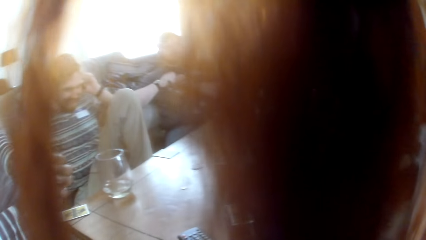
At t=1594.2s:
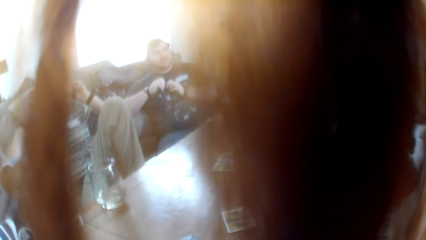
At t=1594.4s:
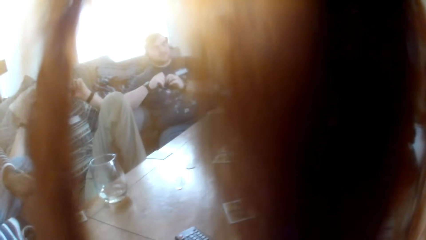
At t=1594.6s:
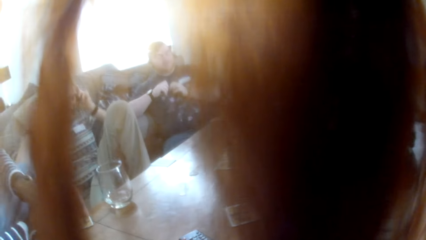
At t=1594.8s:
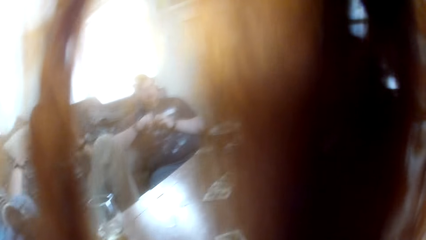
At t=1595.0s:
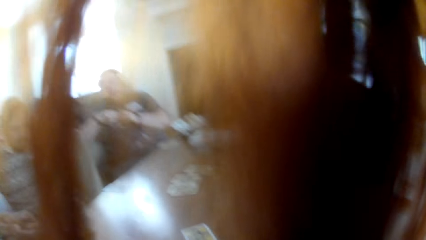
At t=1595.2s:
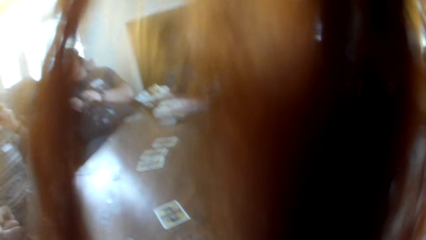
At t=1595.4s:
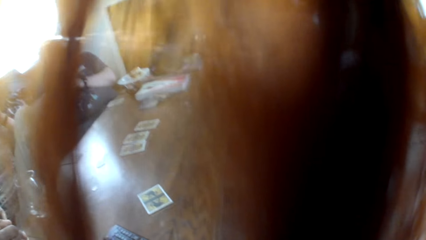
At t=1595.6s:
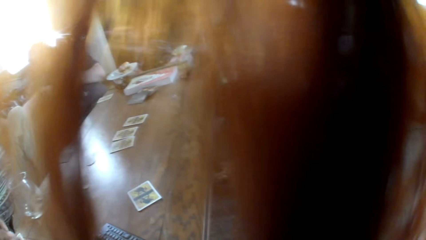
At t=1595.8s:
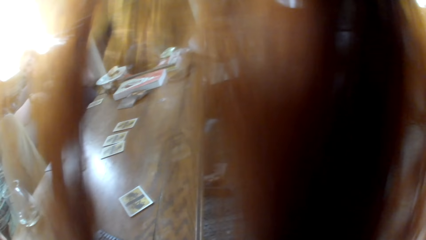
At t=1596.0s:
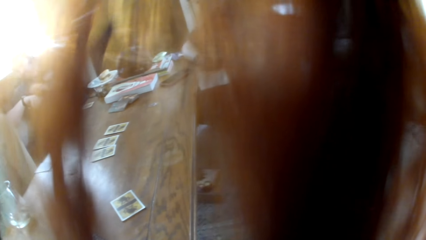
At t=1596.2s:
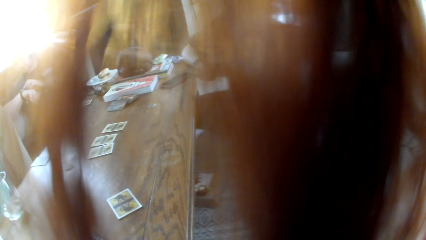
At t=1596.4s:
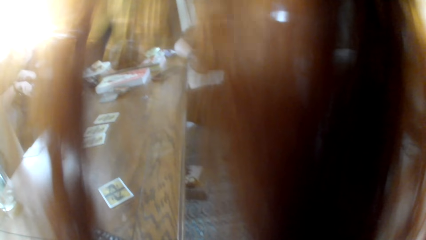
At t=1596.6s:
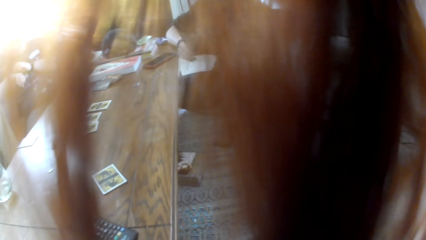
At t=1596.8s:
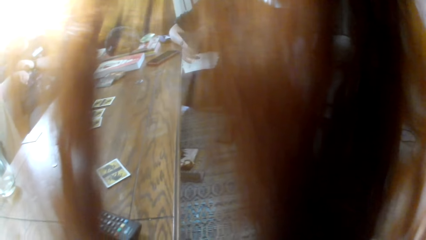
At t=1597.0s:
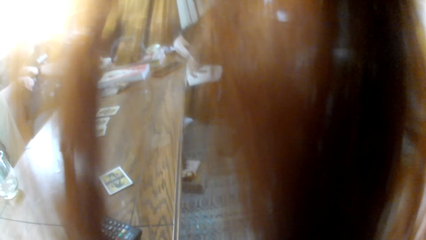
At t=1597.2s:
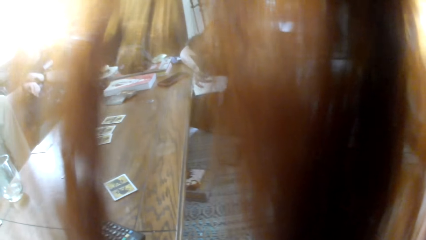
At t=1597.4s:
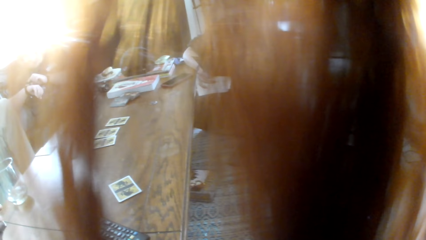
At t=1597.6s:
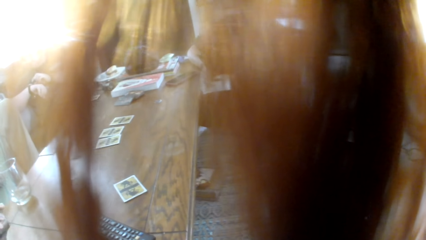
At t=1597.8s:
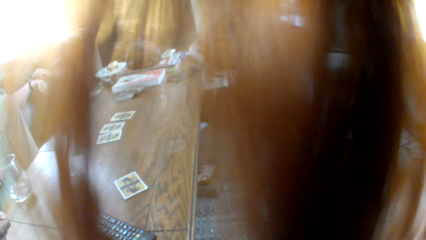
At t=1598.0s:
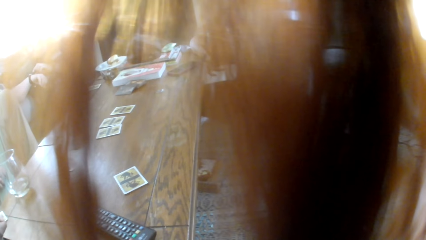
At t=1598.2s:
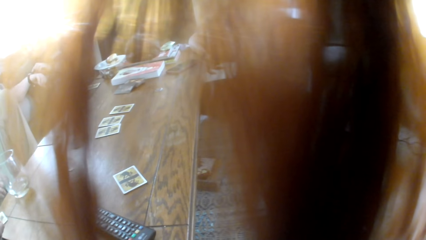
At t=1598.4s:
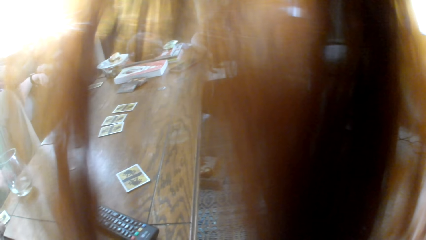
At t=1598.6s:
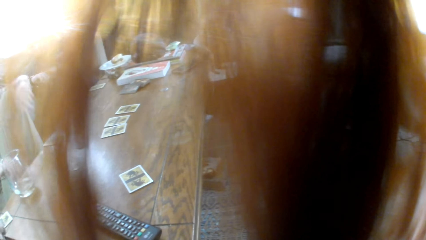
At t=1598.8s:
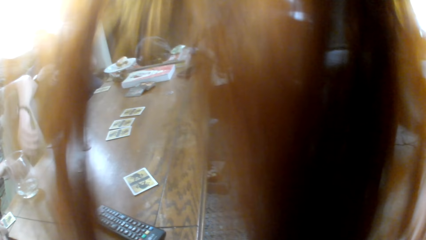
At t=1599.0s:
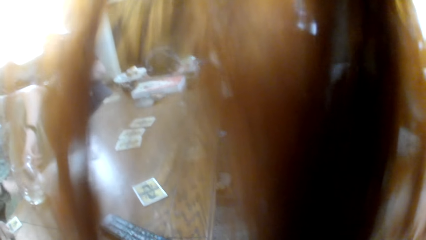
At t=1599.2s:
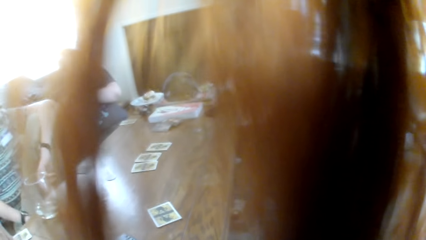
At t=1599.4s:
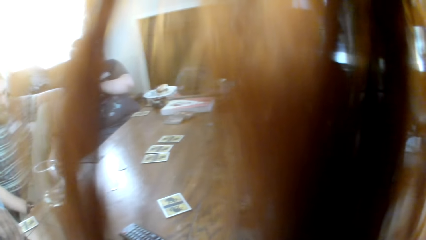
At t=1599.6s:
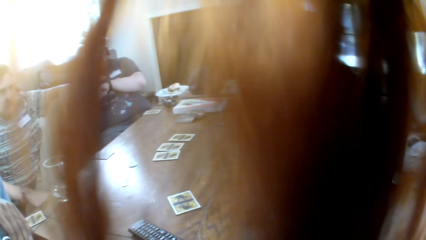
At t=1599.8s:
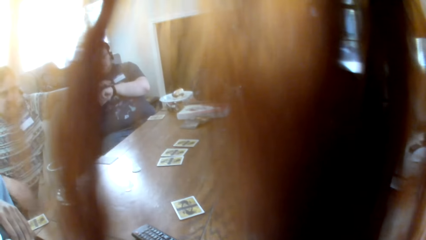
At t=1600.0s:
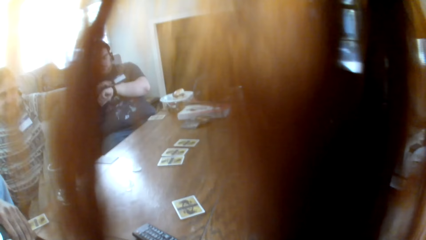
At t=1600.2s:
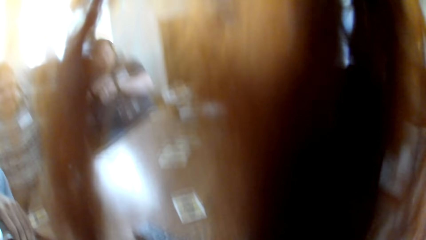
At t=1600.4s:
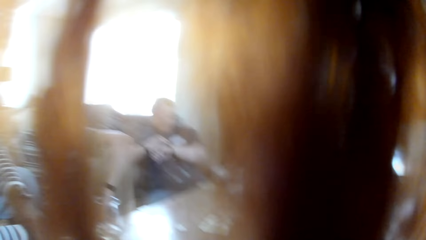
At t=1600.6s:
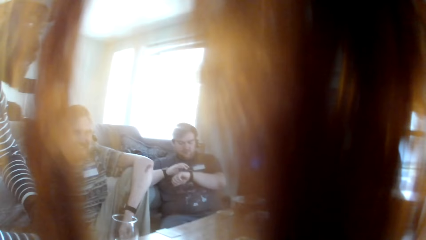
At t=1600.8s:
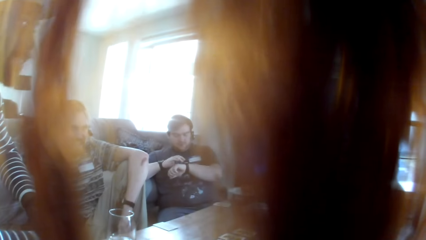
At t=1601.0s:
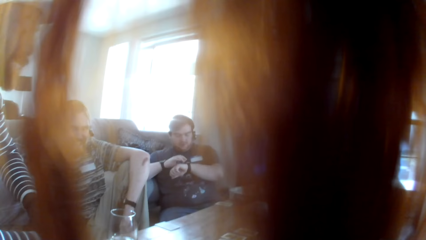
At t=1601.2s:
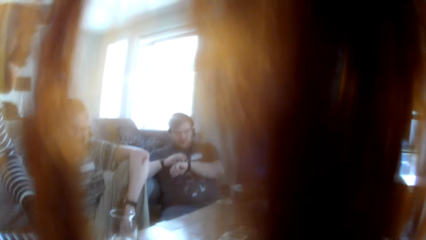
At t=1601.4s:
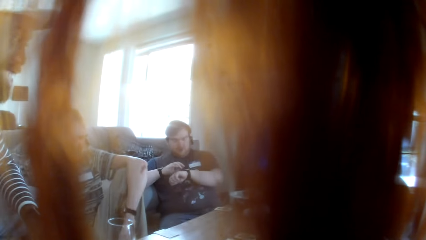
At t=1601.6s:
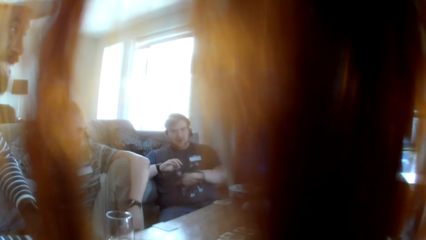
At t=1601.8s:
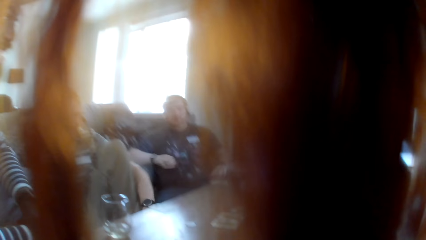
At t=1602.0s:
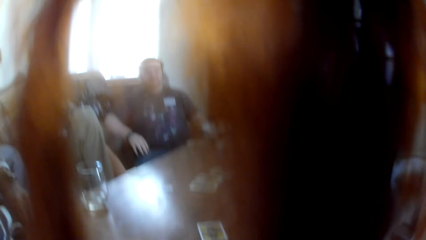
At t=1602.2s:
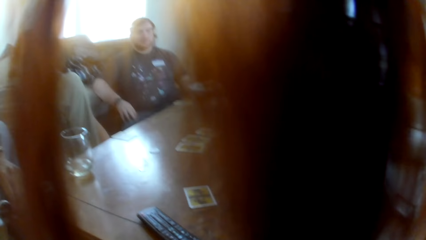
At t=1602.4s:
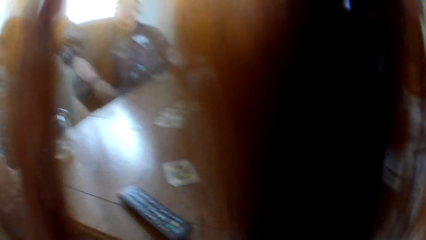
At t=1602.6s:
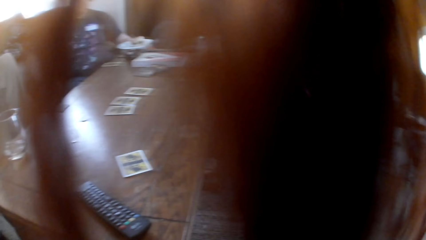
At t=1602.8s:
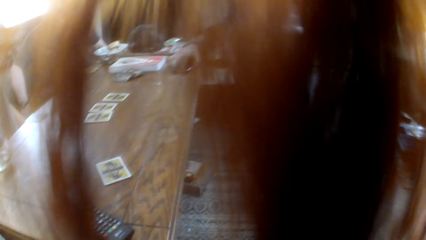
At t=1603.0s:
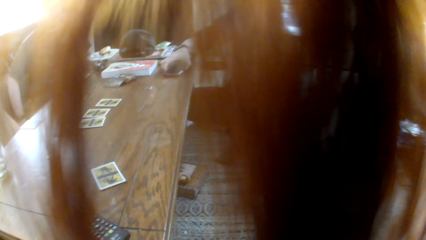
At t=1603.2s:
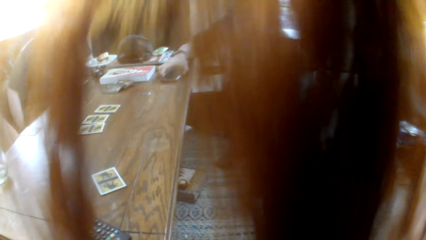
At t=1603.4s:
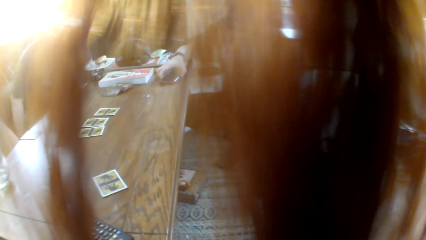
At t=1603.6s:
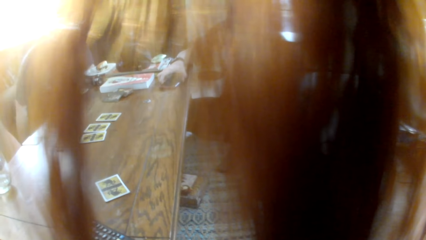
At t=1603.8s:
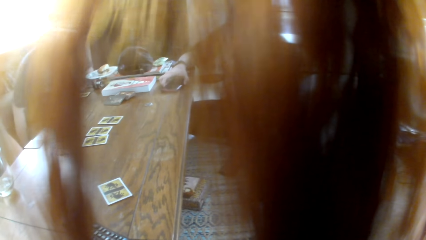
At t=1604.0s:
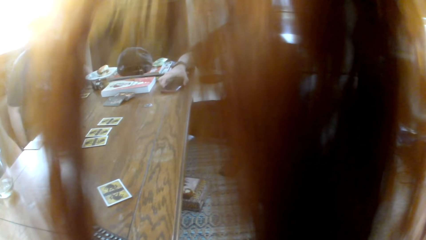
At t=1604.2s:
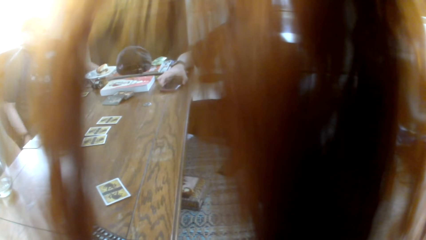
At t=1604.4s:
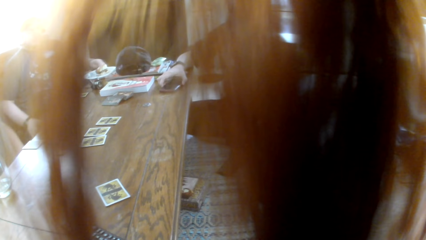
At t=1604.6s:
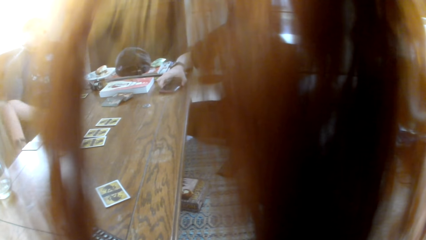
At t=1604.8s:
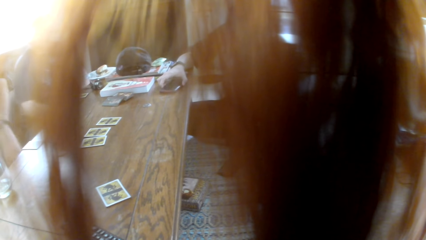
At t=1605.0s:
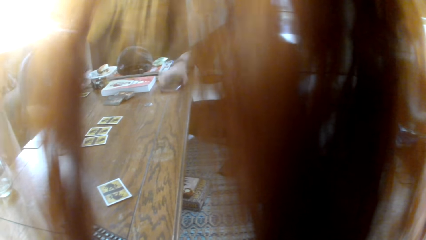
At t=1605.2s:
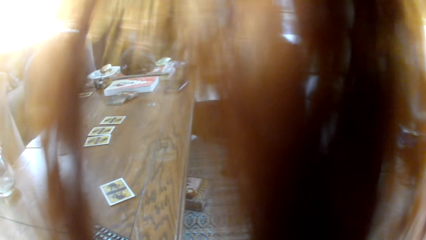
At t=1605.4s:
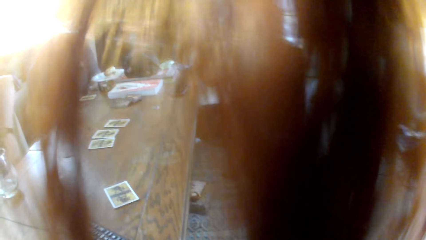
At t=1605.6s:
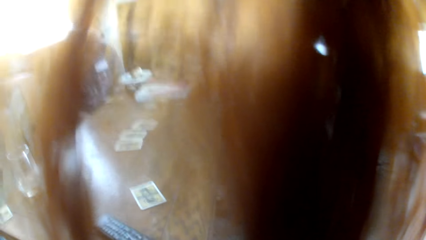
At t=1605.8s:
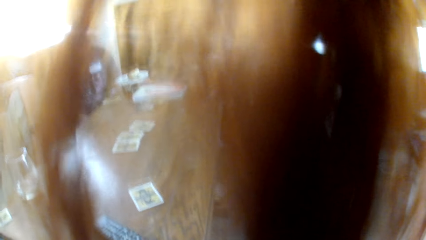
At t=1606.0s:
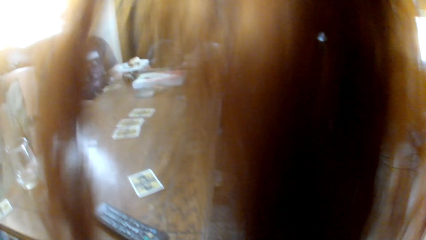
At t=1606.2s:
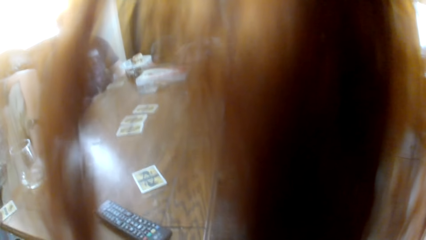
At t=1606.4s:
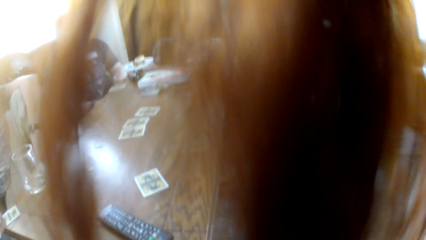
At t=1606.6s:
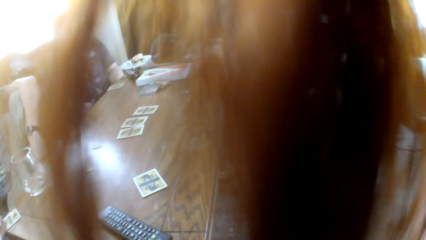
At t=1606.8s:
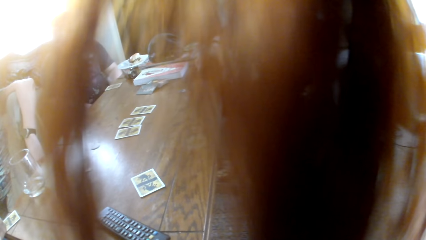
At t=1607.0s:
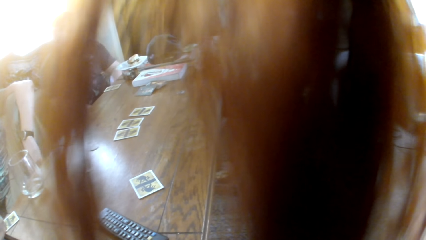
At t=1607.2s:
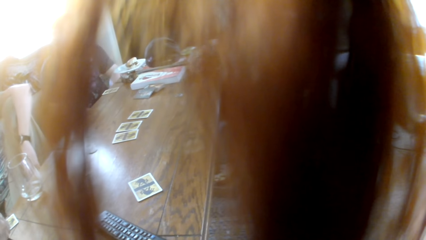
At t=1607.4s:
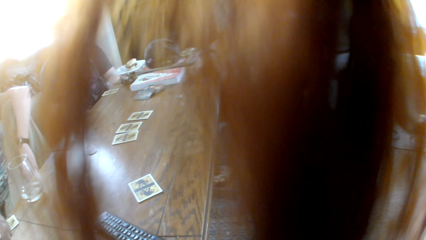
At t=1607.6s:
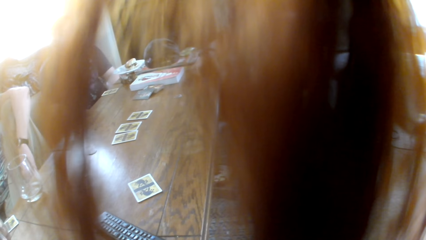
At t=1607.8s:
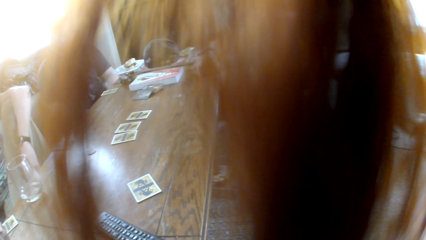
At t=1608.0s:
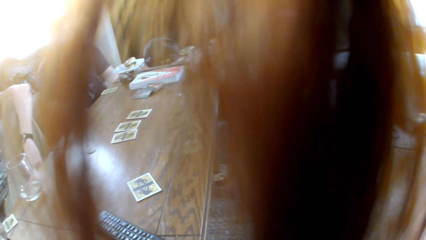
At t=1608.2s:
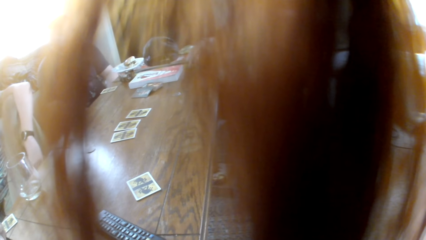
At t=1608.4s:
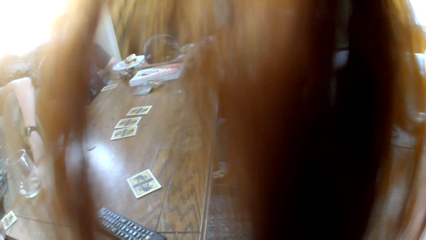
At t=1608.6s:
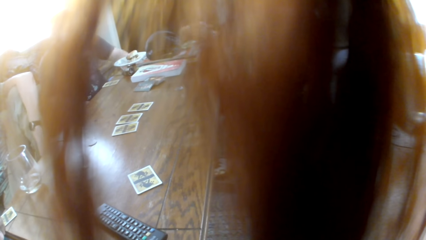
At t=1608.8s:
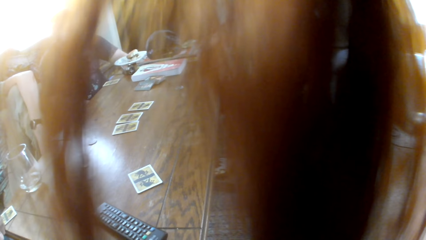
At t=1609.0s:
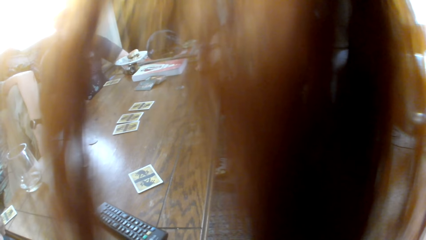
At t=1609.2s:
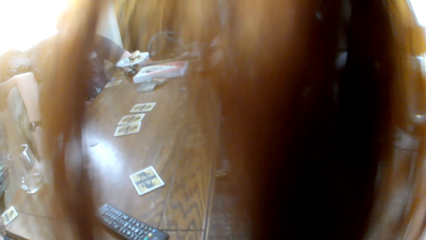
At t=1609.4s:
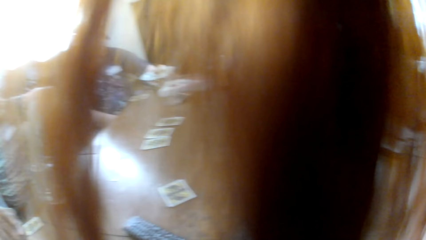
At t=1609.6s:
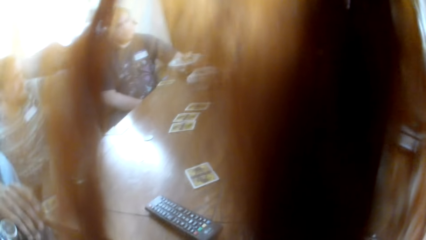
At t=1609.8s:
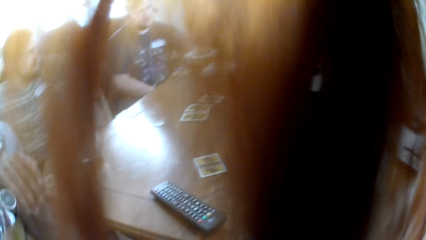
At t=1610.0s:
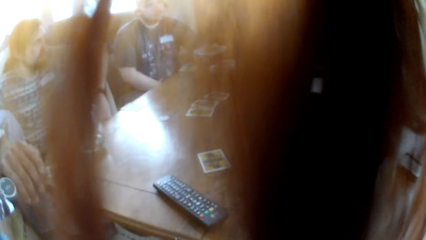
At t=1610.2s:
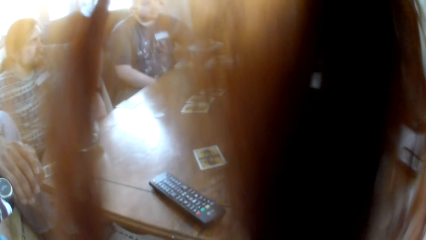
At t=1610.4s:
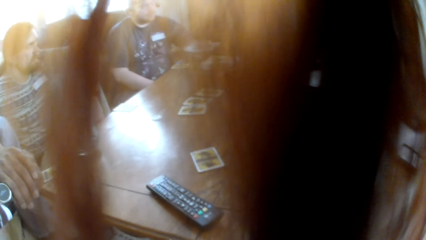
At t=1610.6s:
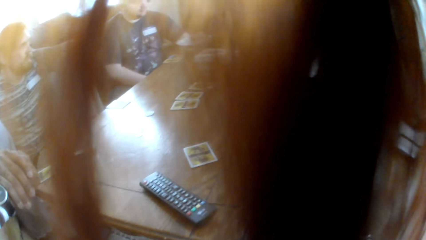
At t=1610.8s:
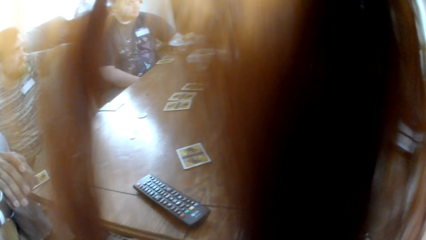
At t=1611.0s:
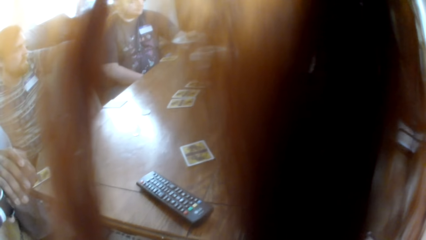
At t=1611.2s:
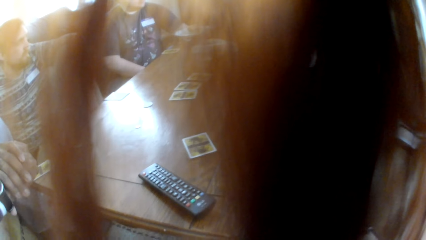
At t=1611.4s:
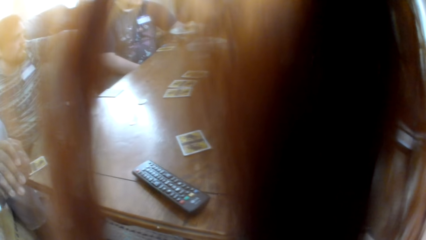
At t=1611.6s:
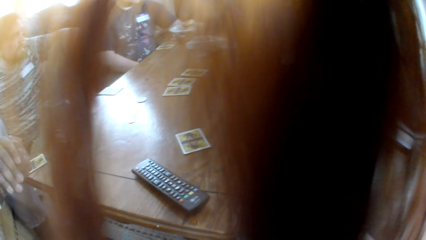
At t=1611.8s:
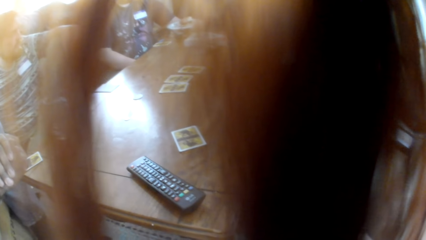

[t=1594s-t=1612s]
The camera wearer responds to a woman. They look at the woman. They converse to the colleagues. They laugh to the colleagues. The woman talks to the colleagues.
